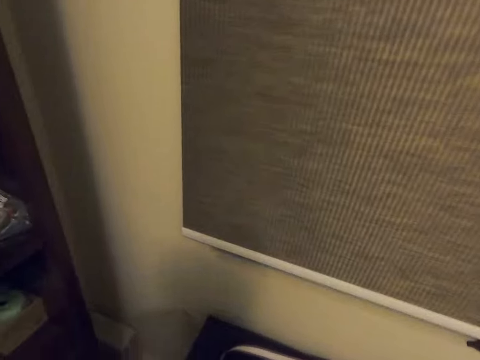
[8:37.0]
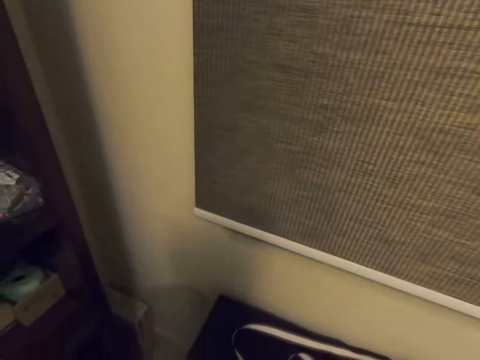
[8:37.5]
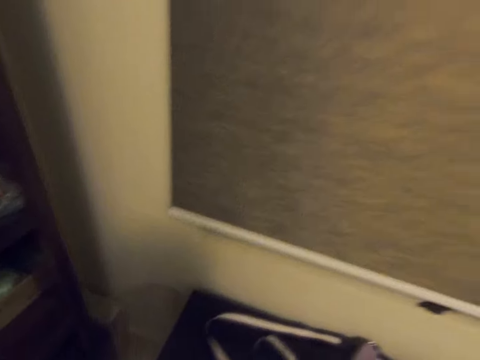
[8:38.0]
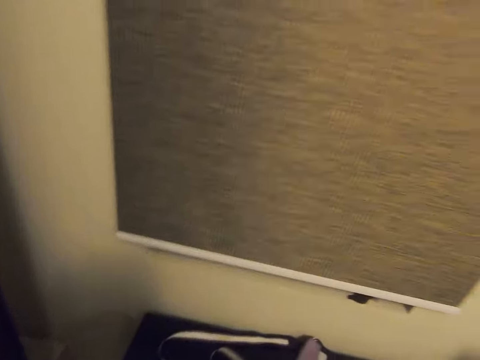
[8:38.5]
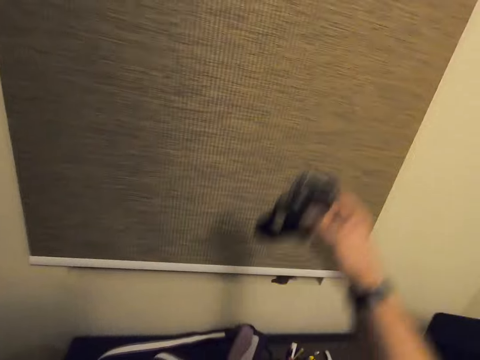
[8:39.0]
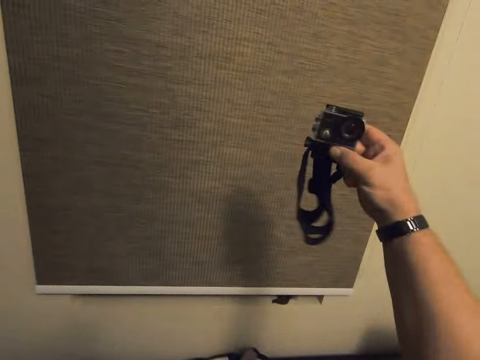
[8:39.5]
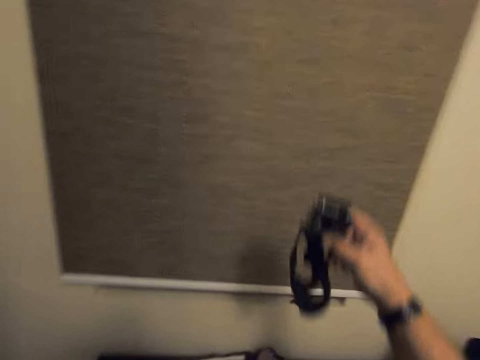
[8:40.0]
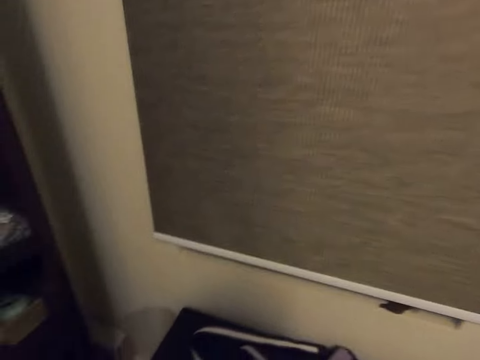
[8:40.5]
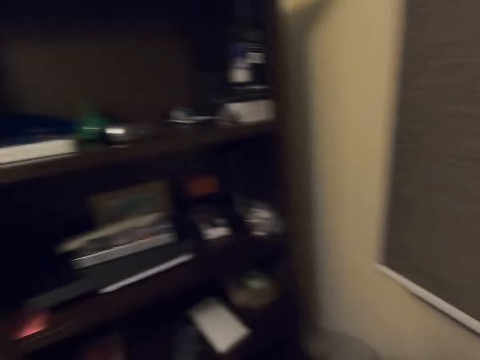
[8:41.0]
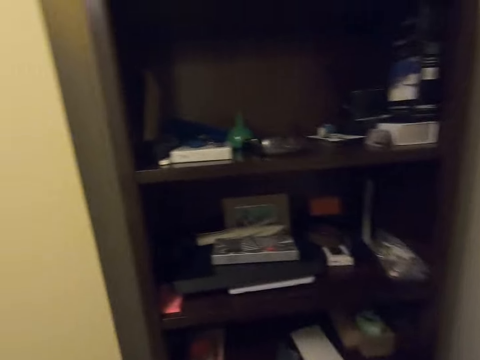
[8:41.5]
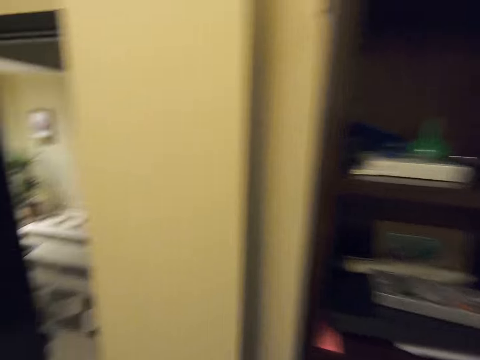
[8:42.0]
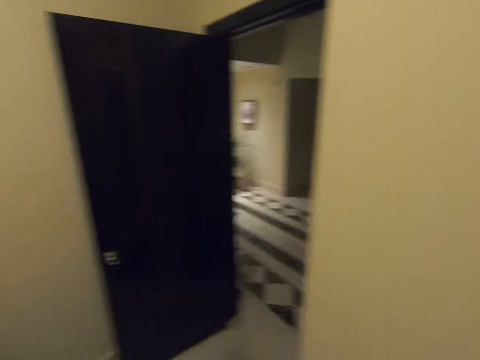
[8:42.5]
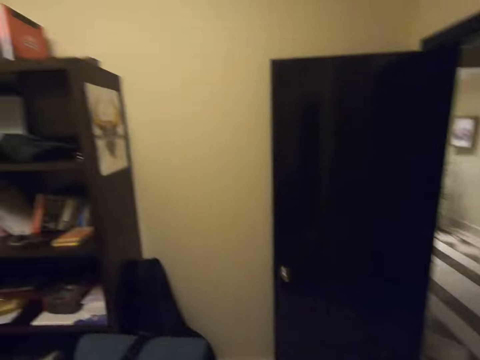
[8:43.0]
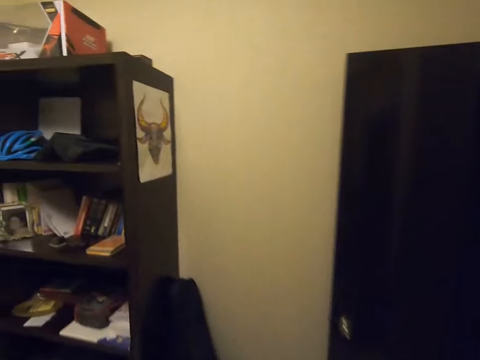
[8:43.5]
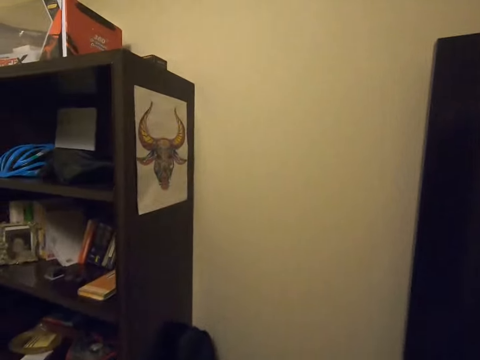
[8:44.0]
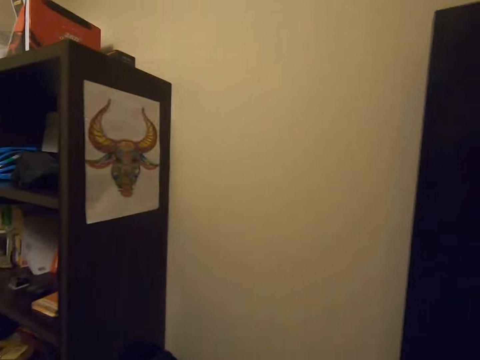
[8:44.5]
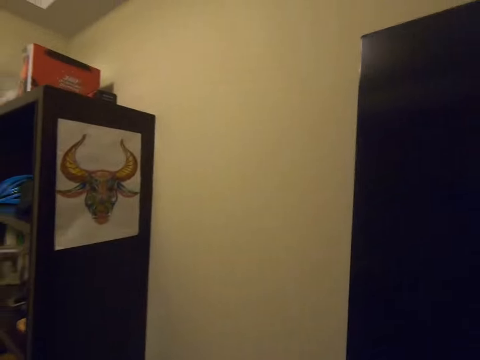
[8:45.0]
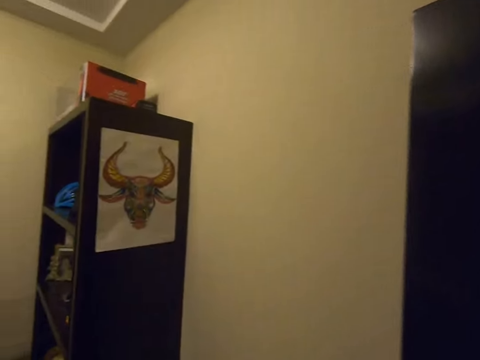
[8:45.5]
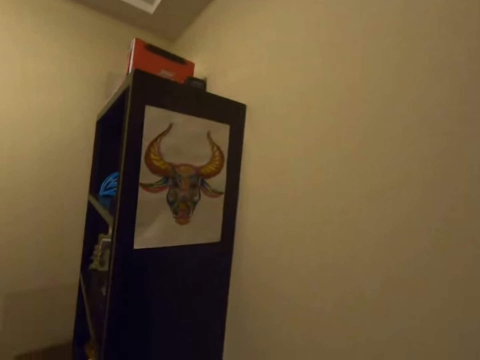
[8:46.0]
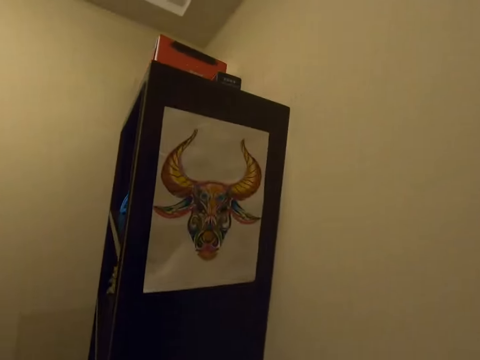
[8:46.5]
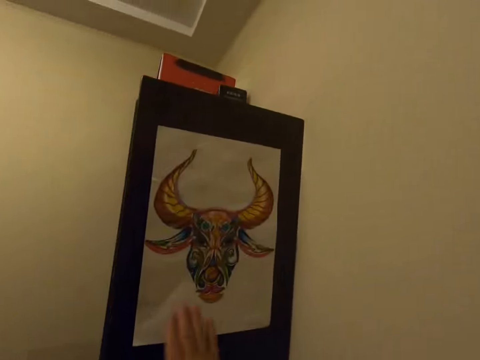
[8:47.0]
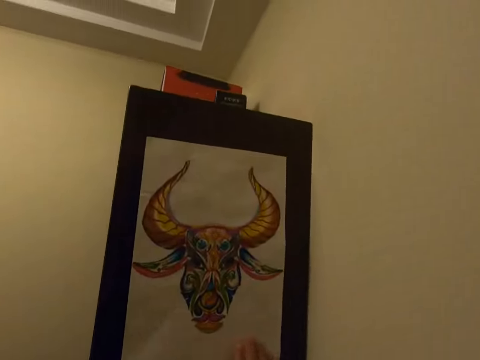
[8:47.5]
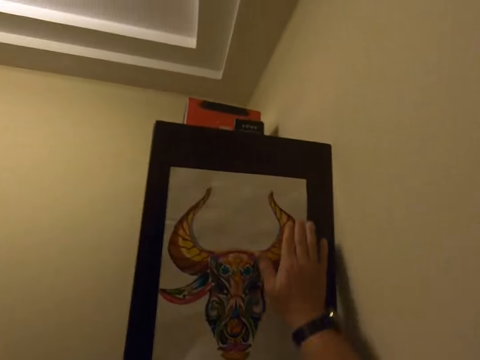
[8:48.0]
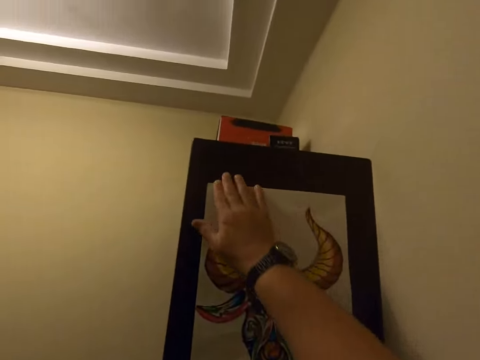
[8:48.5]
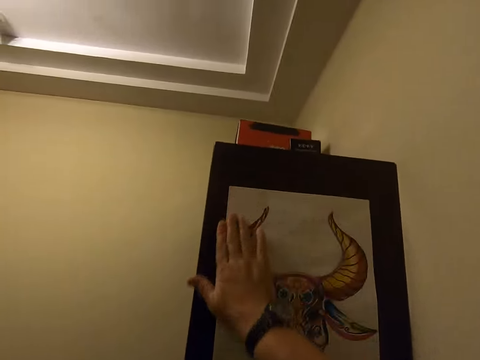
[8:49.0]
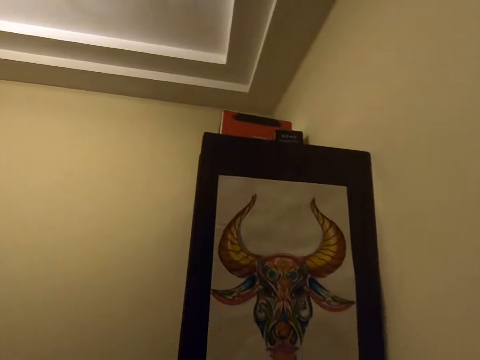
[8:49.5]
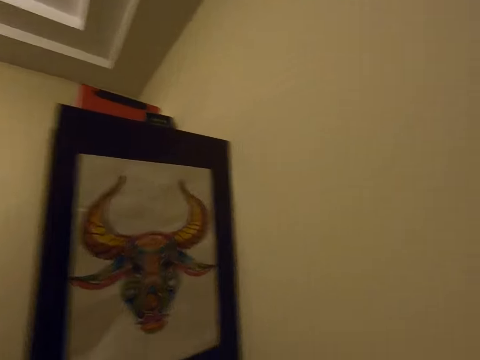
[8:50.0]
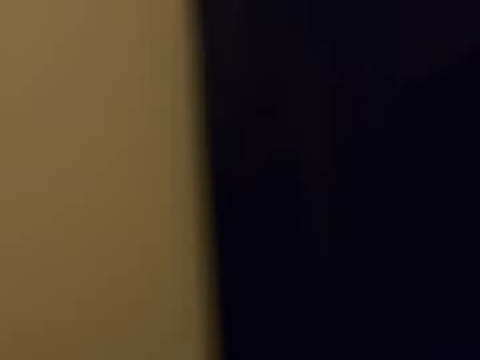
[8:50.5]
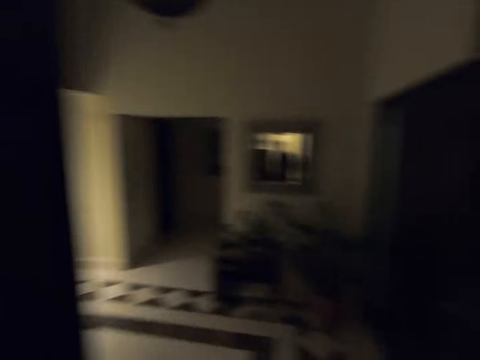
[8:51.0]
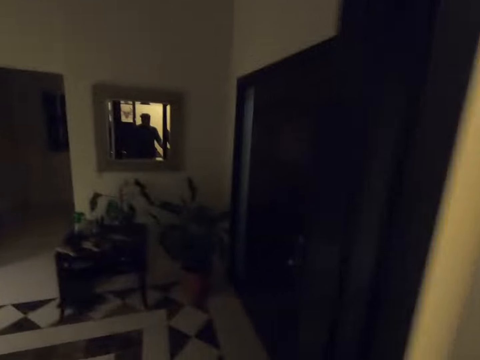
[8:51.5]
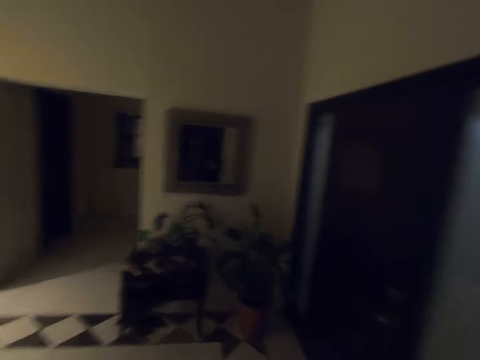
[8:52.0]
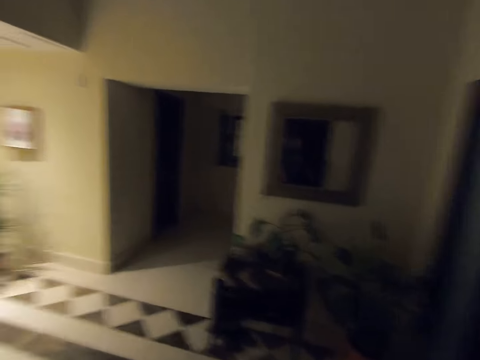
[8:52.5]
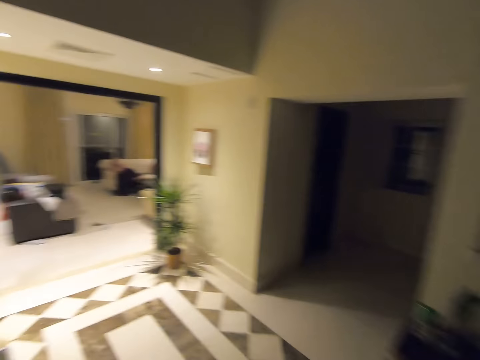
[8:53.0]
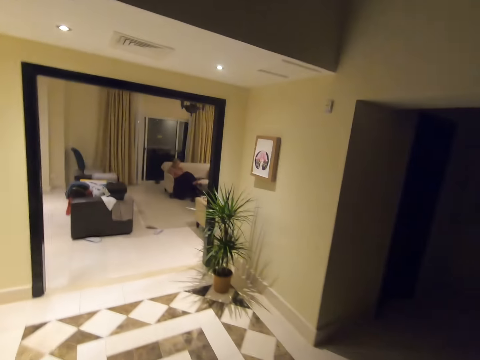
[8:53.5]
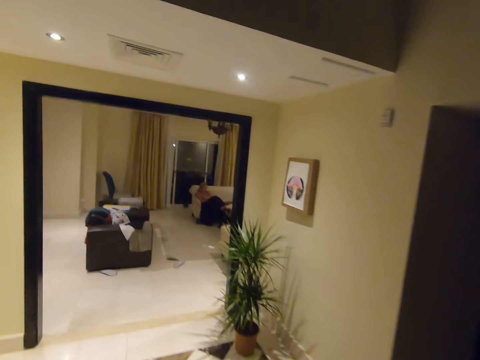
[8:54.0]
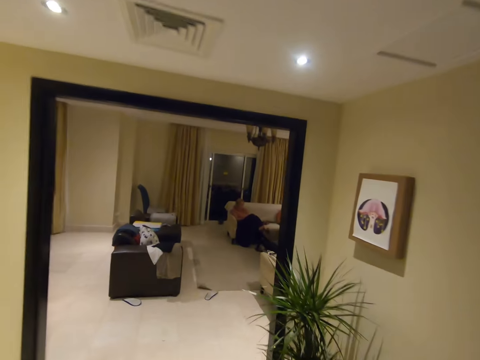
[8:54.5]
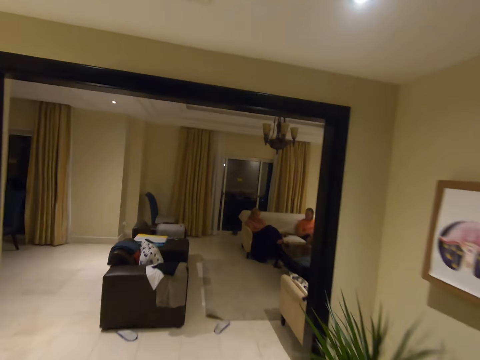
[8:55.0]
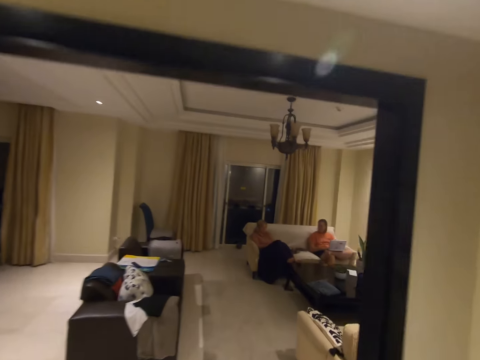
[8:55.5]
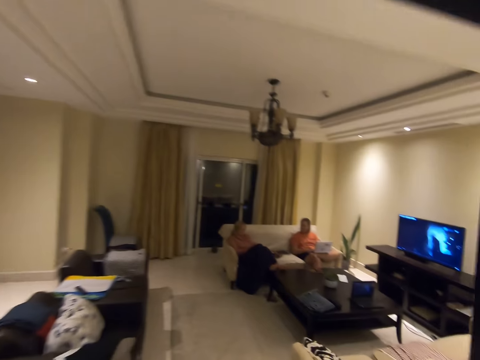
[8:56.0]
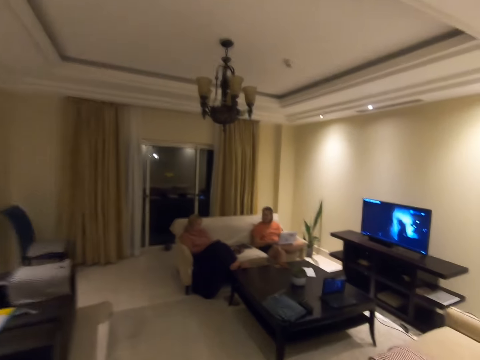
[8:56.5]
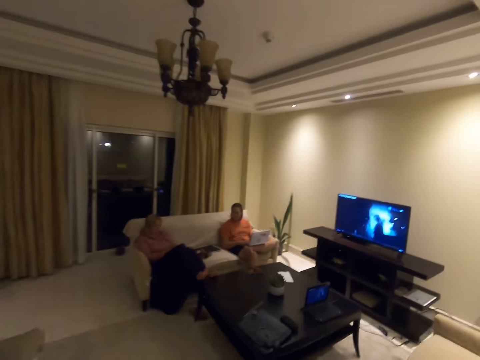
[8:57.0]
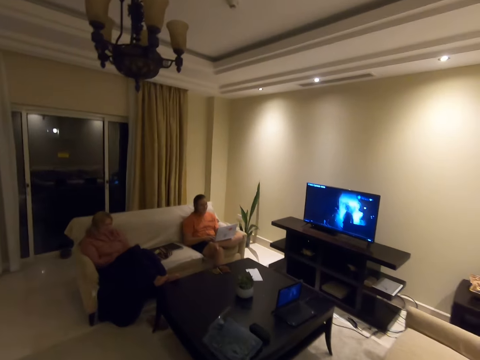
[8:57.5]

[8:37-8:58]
The camera wearer holds a camera. He lifts the camera, lowers the camera, and walks around. He touches a picture. He moves his hand around the paper. He walks around. A lady sits on the couch. A man holds a laptop.

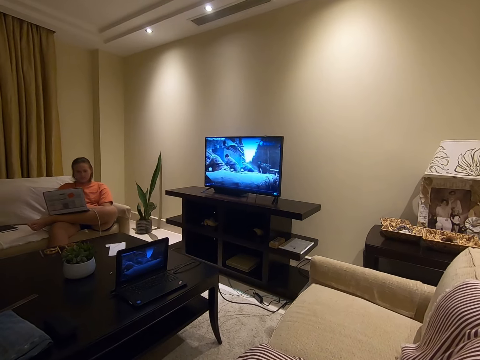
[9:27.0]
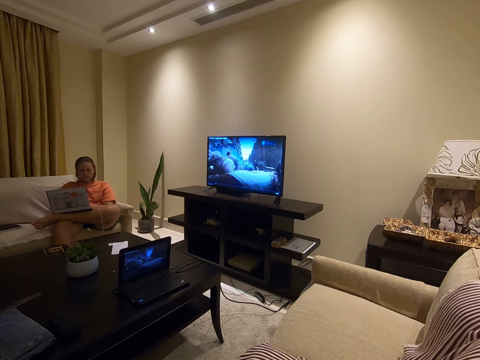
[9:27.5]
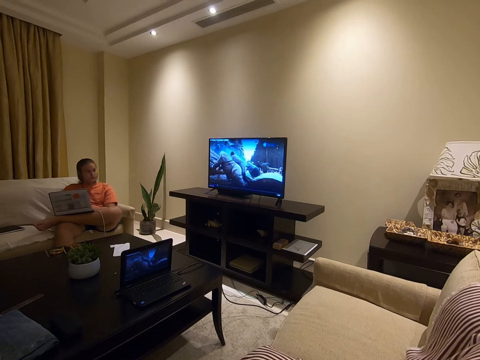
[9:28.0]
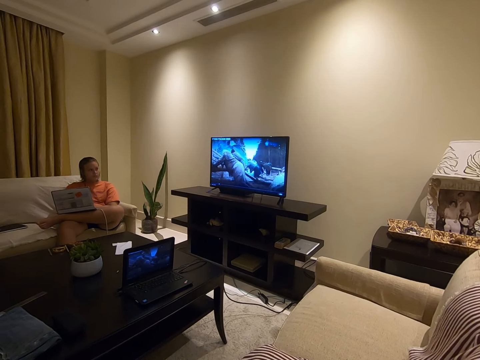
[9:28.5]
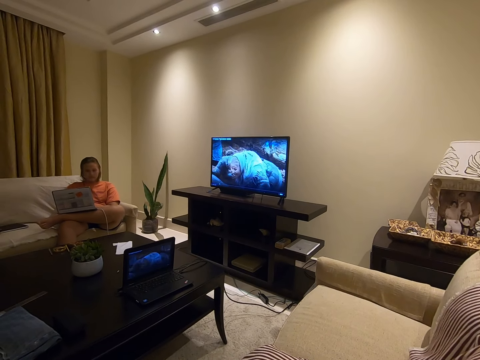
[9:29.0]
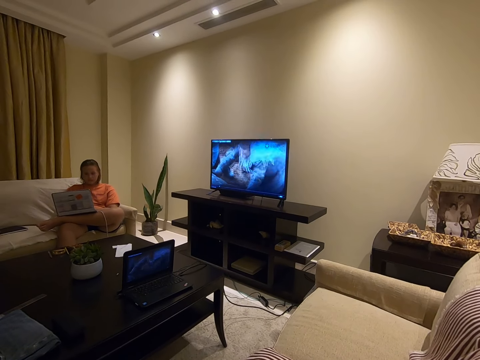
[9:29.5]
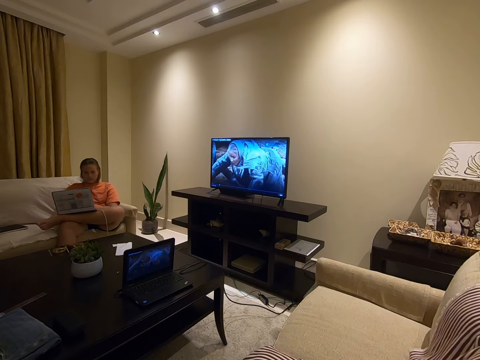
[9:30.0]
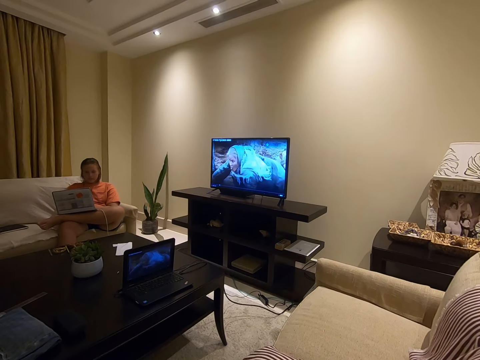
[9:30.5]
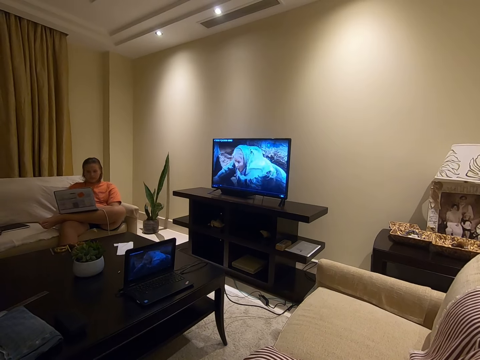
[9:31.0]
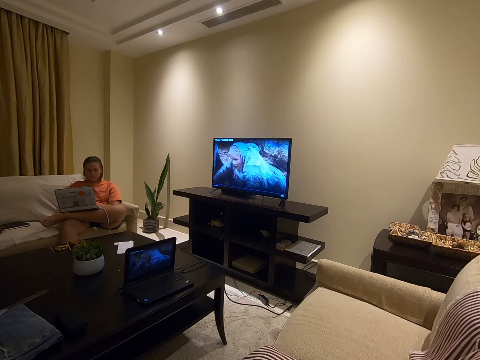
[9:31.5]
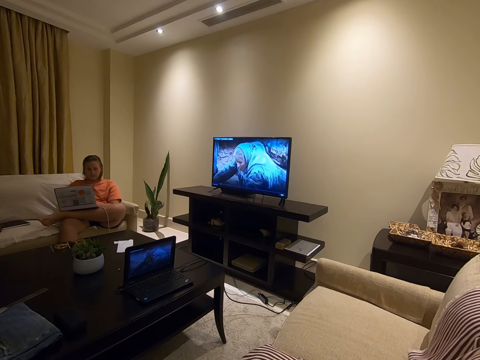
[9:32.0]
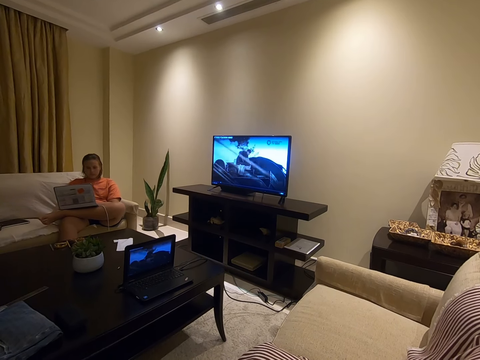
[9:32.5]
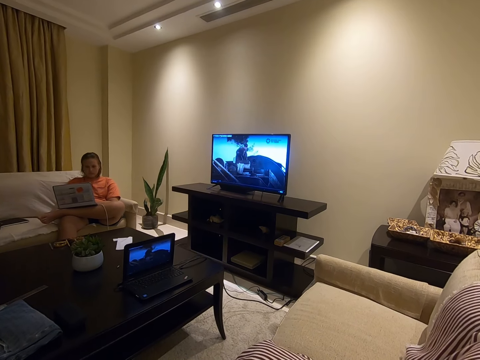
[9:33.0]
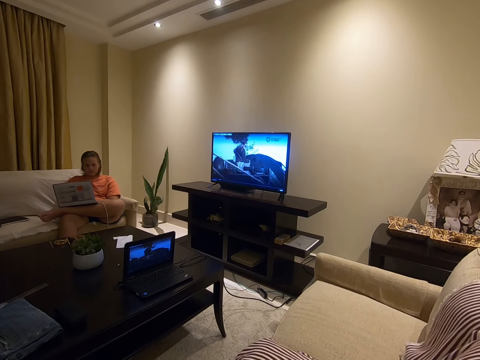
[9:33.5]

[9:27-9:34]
A lady looks around.
